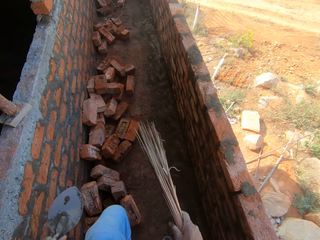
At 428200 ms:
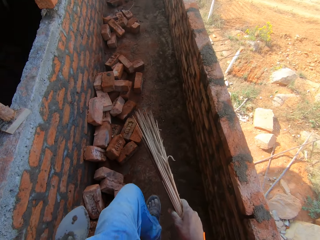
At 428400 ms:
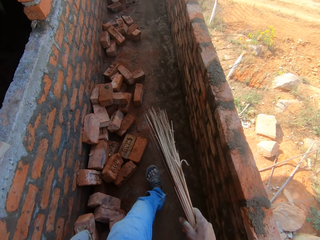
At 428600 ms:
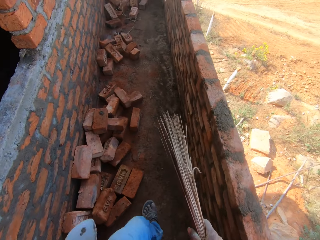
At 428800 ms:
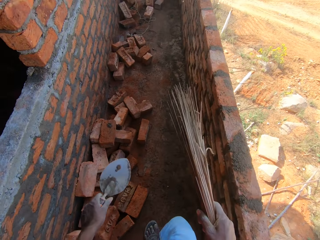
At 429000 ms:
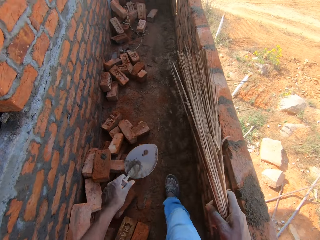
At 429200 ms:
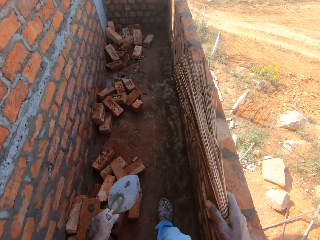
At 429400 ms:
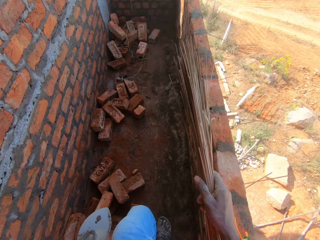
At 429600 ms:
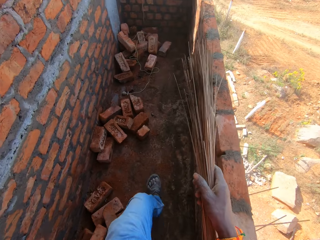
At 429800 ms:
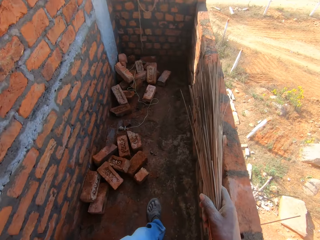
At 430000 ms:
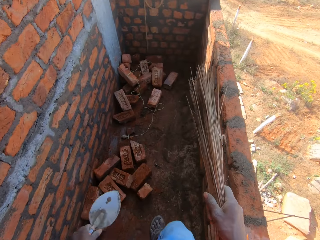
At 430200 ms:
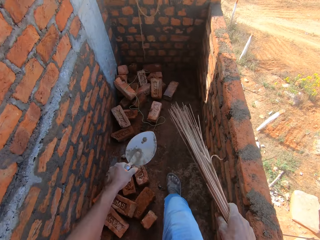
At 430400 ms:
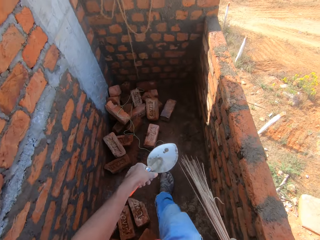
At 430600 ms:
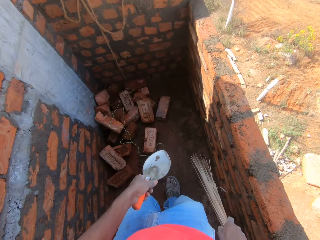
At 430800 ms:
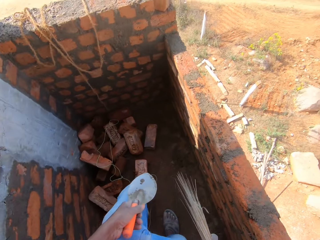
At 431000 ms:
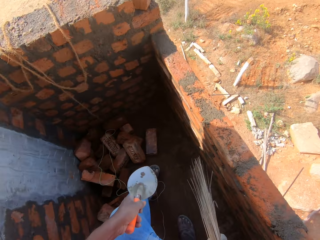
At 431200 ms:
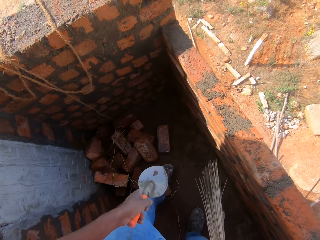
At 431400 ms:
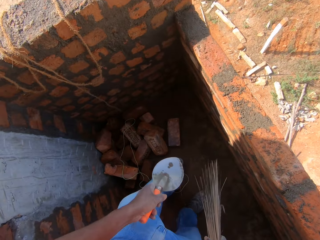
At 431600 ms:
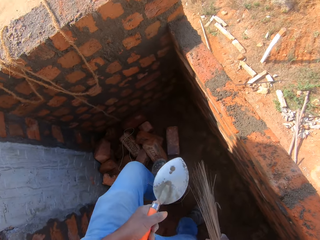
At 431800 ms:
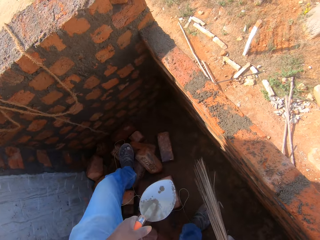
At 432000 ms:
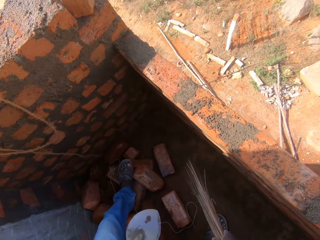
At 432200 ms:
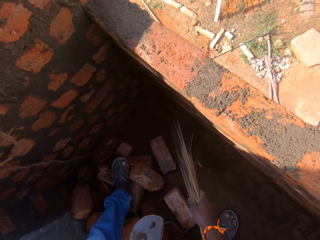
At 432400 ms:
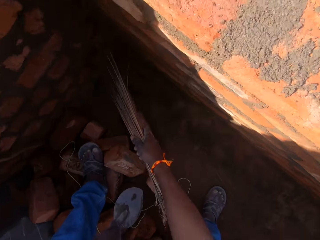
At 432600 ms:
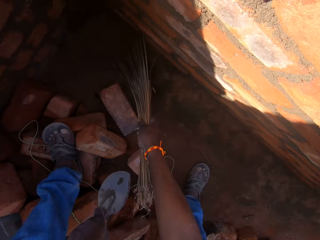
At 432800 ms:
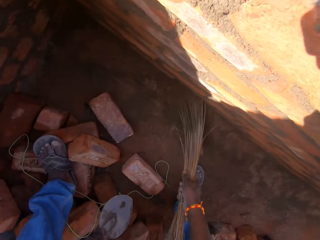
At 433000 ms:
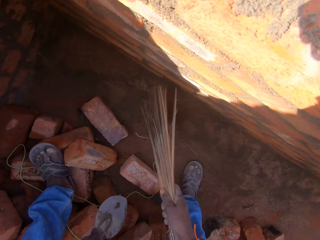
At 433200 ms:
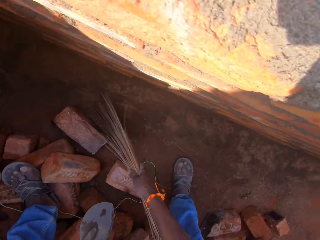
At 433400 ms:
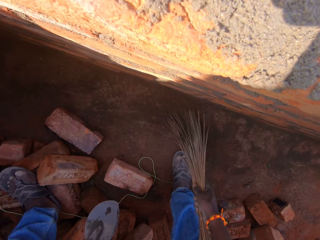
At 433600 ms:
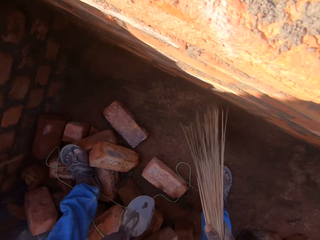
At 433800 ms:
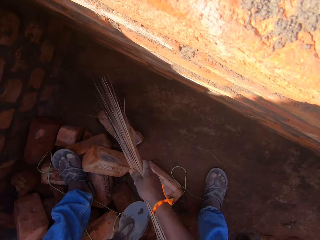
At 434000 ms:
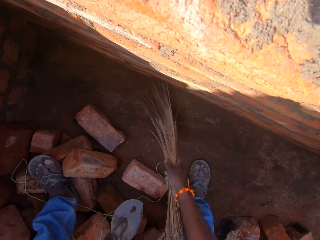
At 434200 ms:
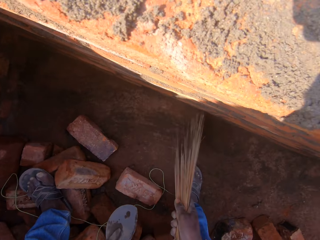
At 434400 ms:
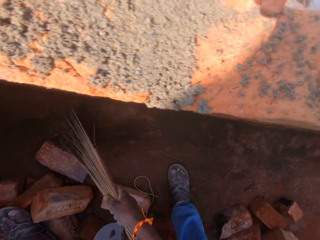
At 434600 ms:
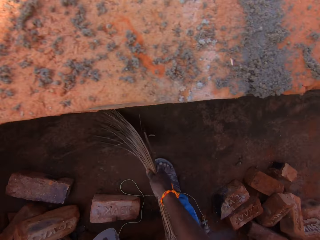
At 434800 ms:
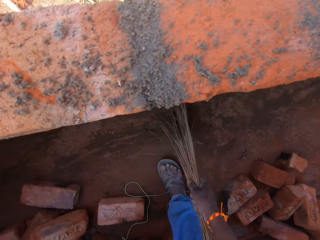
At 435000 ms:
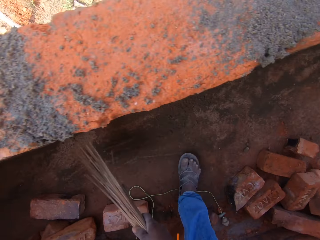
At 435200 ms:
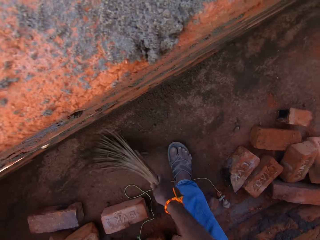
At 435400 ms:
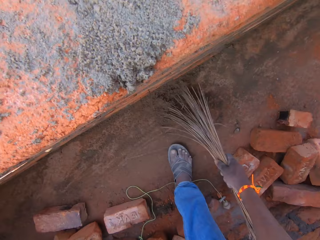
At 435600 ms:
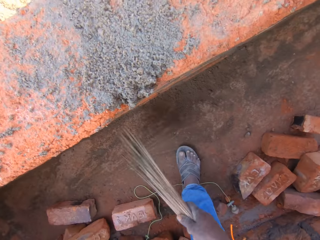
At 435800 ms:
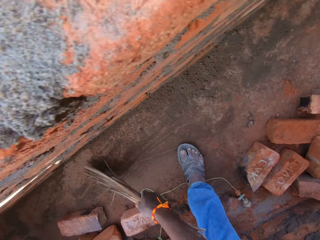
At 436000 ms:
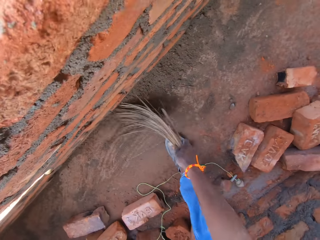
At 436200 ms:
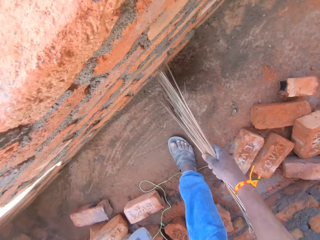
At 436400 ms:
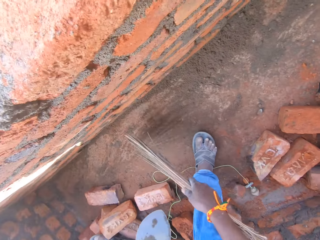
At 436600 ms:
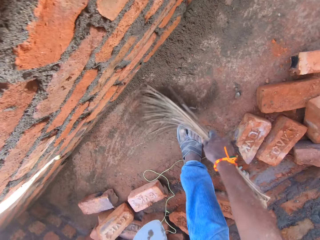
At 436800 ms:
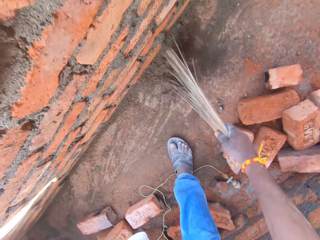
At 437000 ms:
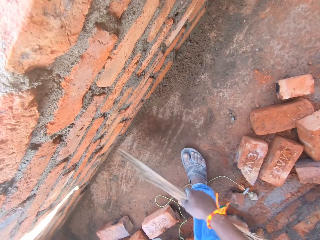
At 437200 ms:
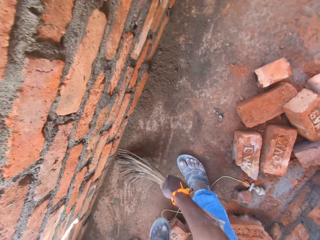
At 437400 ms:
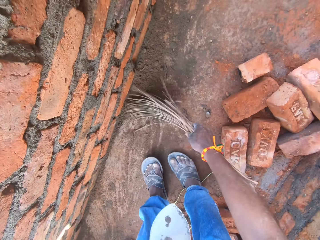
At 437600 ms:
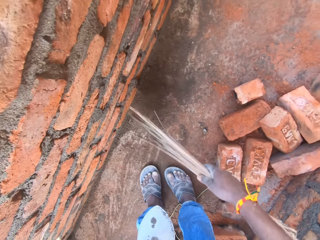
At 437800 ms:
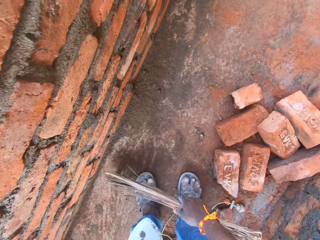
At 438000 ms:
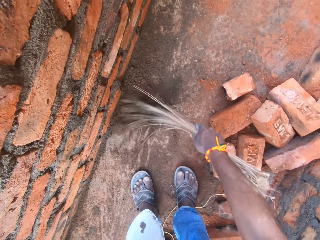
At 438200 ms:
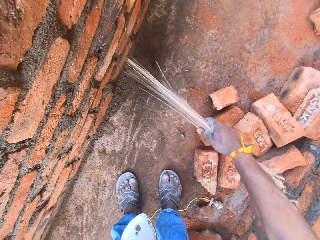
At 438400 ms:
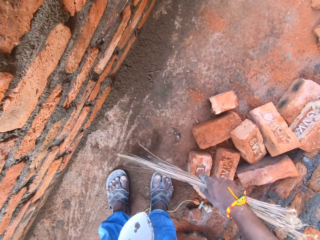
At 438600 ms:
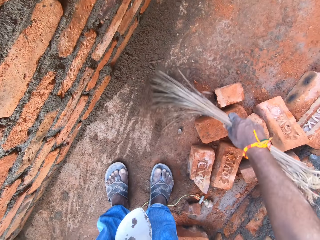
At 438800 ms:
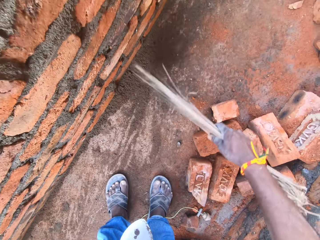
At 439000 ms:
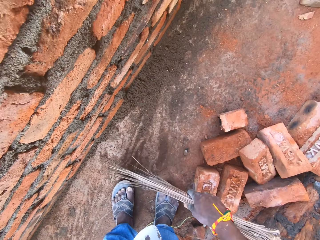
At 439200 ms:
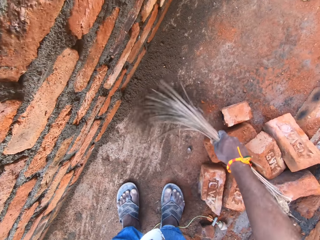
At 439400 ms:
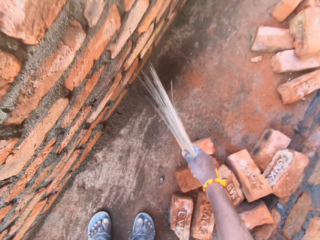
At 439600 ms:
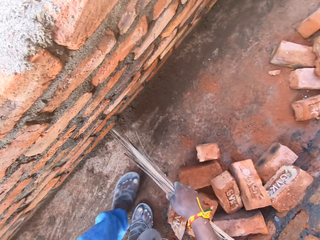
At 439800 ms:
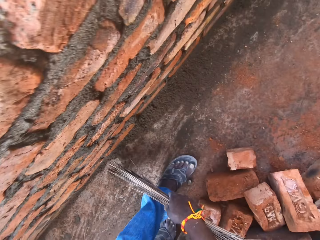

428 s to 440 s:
The camera wearer walks along the corridor. They sweep the corridor.

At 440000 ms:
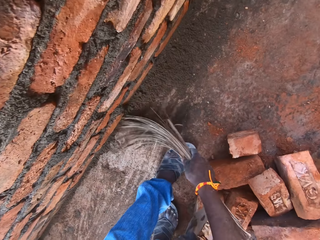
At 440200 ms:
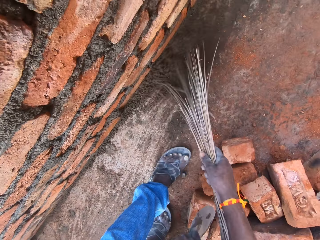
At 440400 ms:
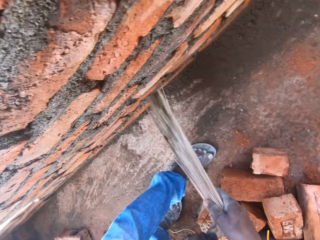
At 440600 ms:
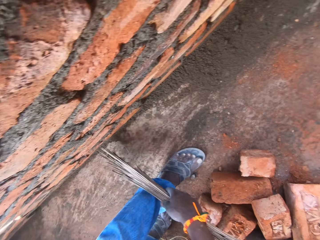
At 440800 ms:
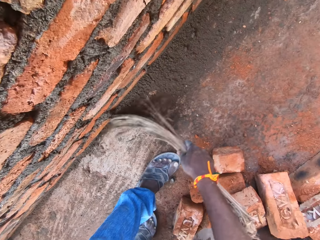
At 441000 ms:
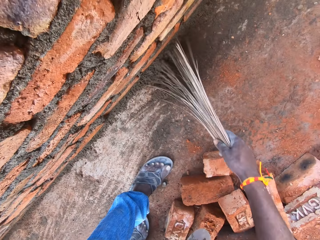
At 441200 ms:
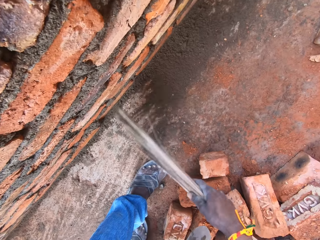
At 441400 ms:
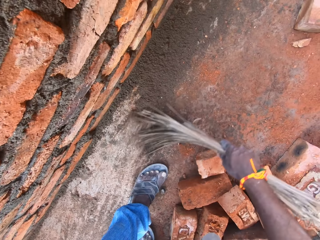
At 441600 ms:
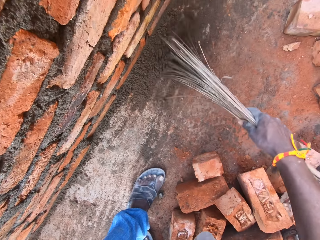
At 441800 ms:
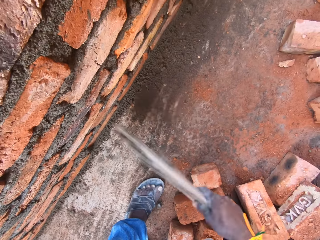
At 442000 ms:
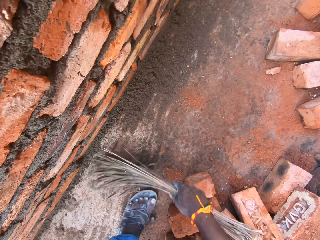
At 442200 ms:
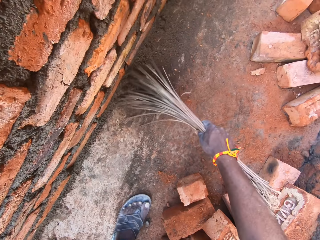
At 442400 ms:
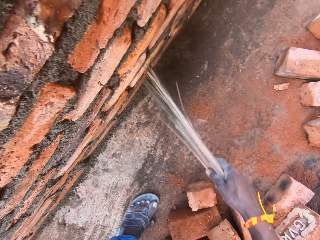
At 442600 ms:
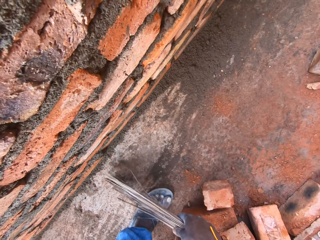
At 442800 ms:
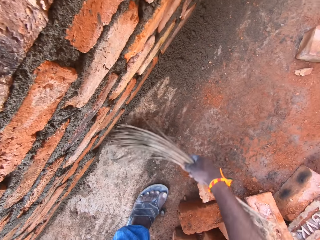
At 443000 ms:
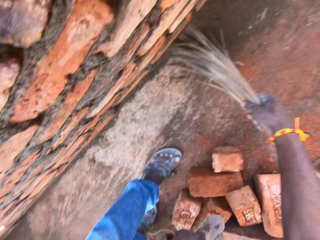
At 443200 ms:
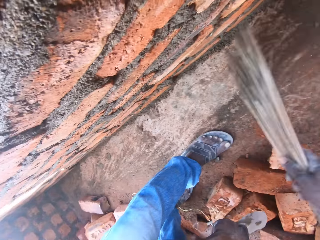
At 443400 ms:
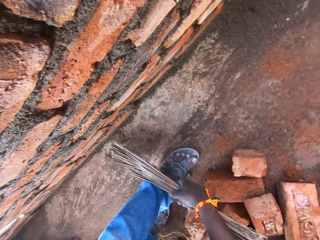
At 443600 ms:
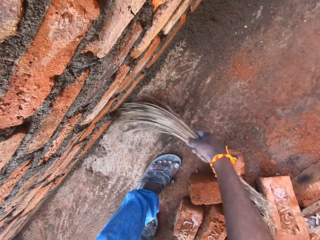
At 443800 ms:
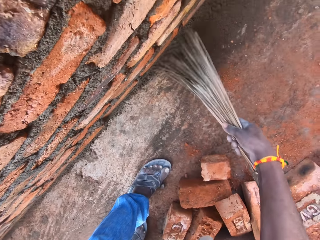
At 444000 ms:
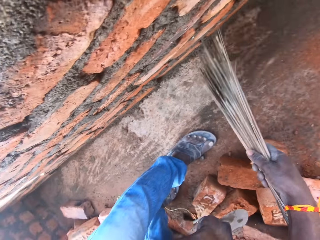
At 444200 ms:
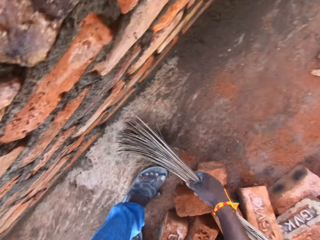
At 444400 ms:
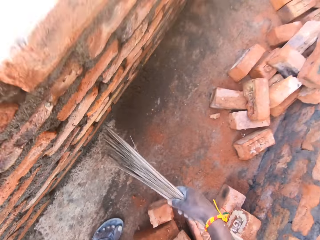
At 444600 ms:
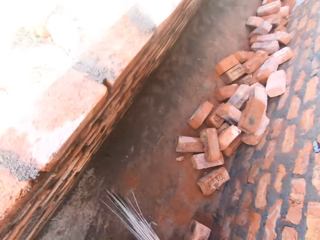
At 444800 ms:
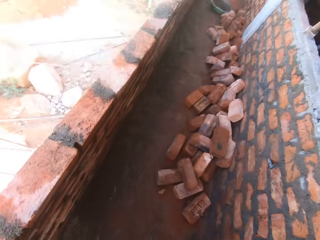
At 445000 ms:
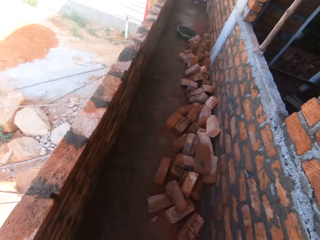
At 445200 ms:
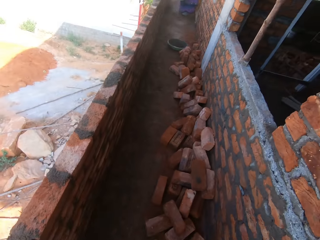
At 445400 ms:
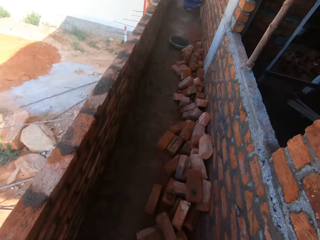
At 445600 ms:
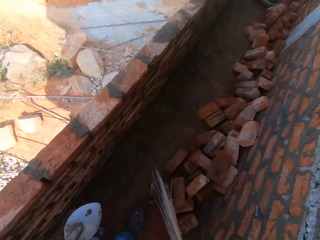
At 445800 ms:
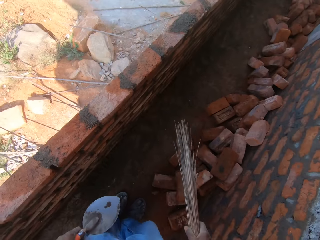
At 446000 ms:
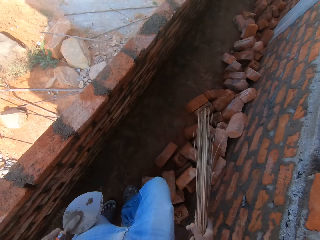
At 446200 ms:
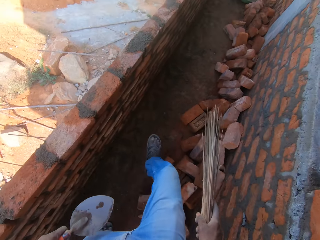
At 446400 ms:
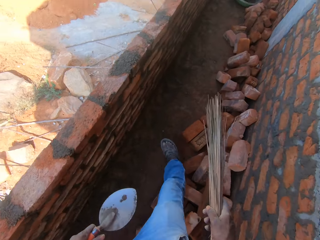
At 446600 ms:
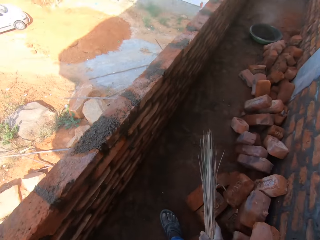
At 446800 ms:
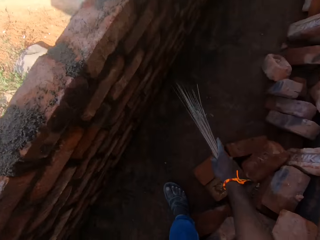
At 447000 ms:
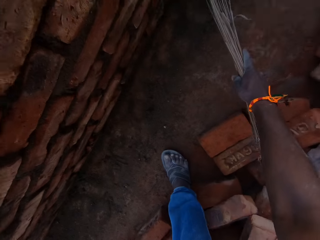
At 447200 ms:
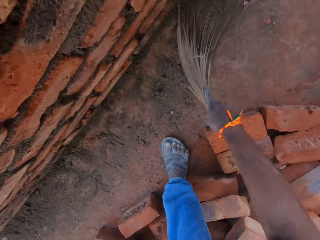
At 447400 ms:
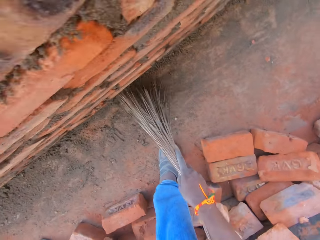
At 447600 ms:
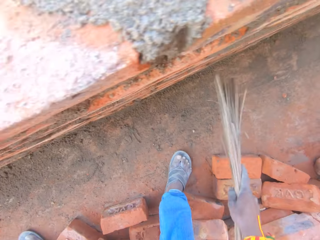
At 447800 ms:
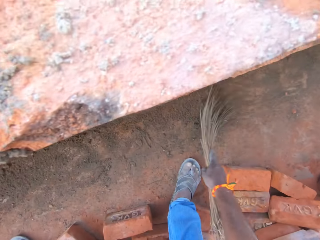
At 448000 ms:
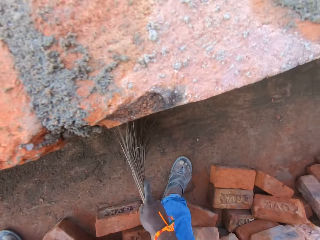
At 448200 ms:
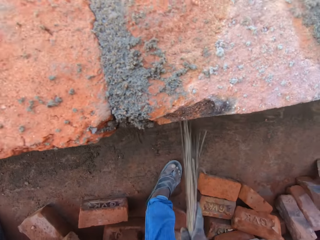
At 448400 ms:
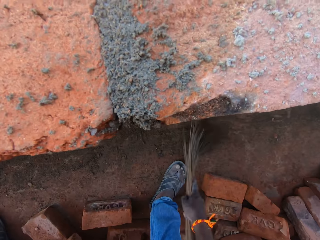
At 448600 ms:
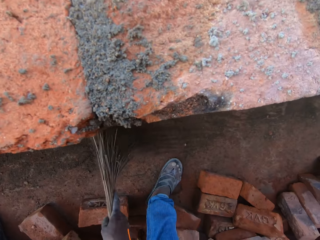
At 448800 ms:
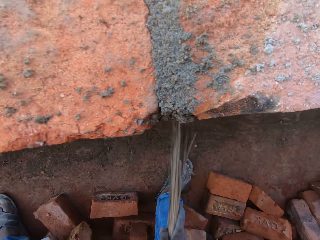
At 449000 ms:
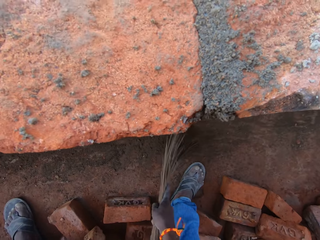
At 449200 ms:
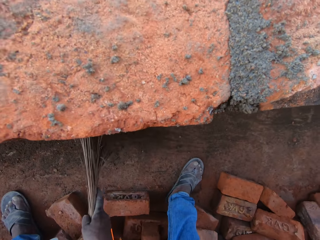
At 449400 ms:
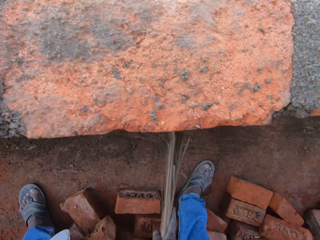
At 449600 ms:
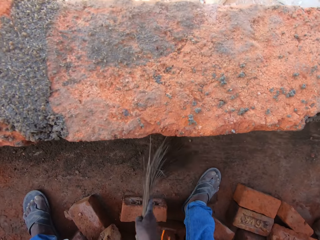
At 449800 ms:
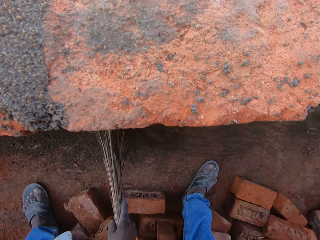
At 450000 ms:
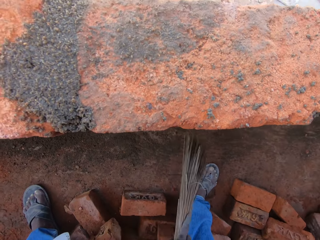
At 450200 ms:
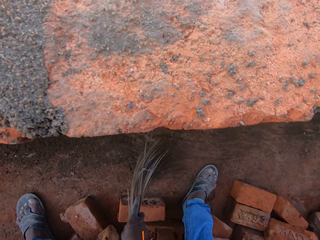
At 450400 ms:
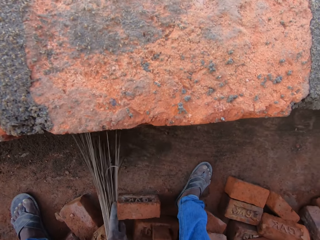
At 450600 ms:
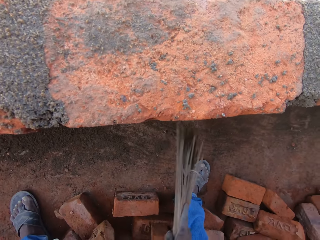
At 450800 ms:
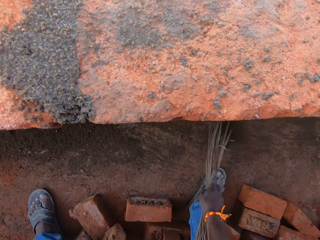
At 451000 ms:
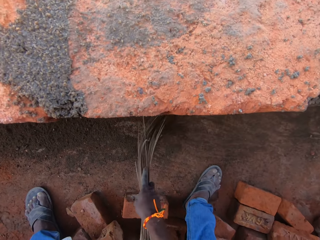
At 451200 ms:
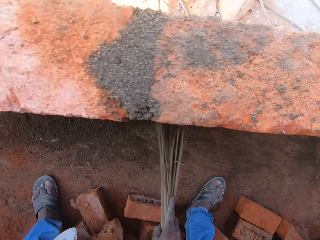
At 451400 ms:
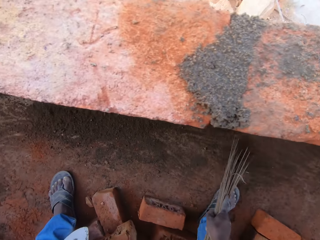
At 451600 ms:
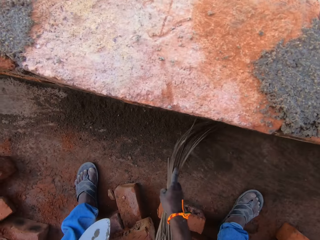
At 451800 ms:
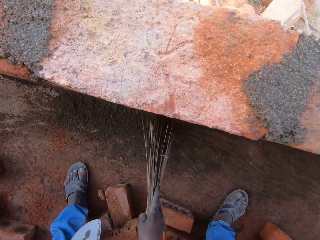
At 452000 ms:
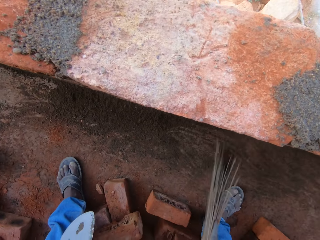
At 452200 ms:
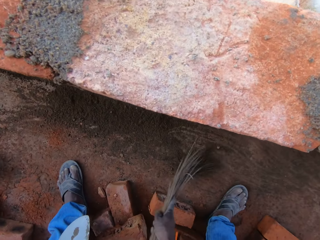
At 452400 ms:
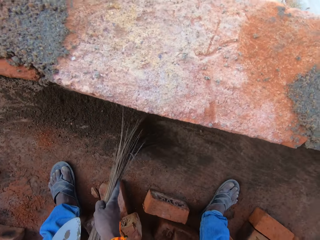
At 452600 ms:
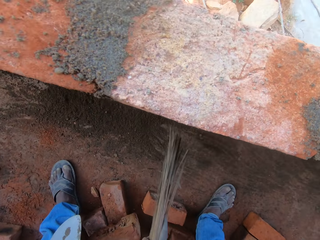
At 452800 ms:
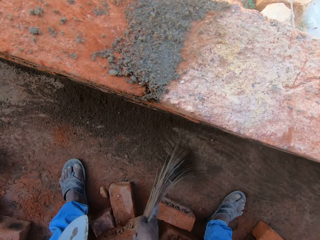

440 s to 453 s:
The camera wearer looks around. They walk along the corridor. They sweep the corridor.
